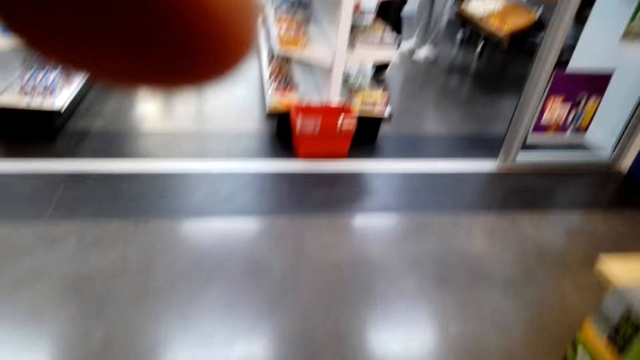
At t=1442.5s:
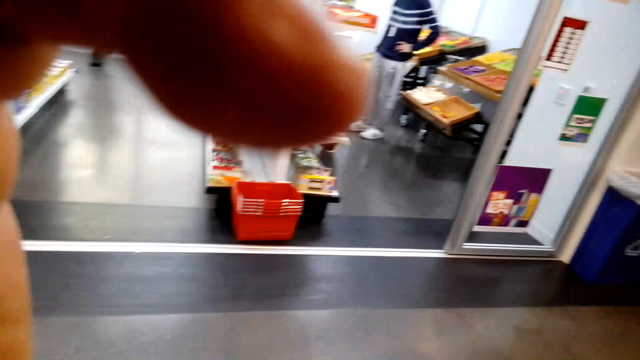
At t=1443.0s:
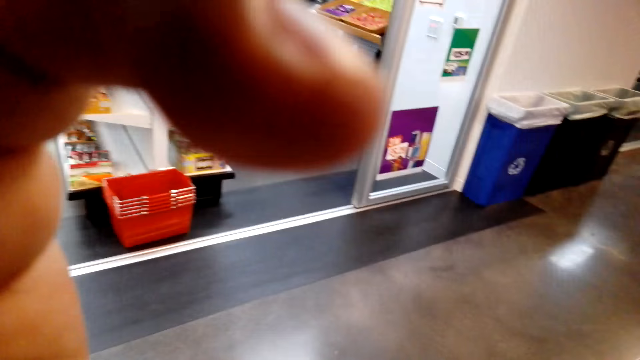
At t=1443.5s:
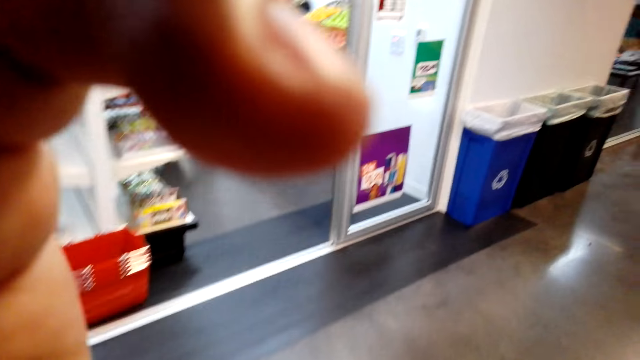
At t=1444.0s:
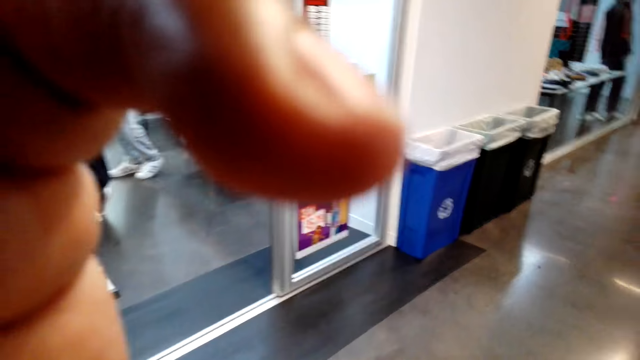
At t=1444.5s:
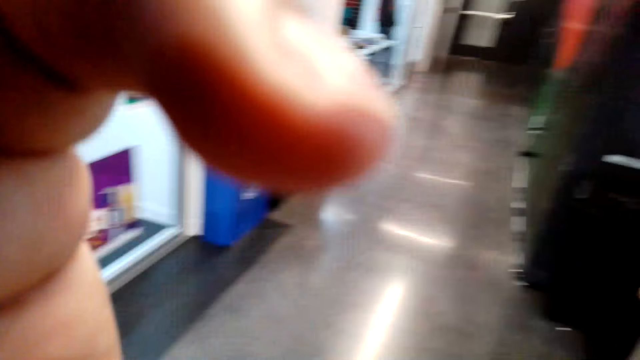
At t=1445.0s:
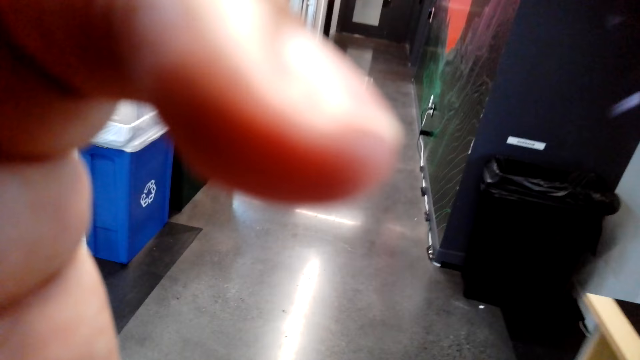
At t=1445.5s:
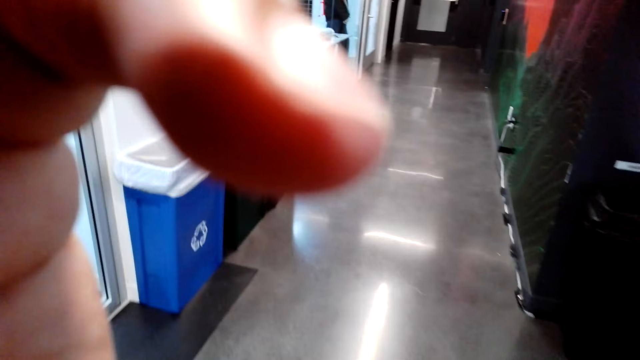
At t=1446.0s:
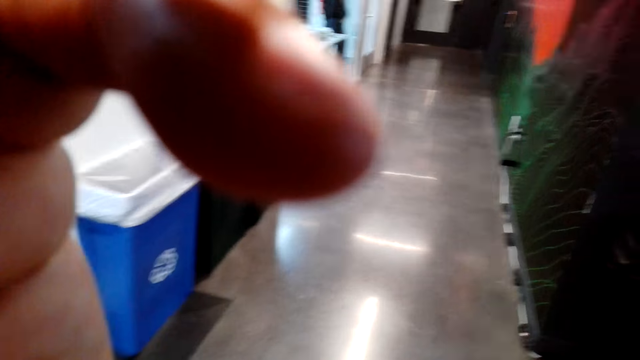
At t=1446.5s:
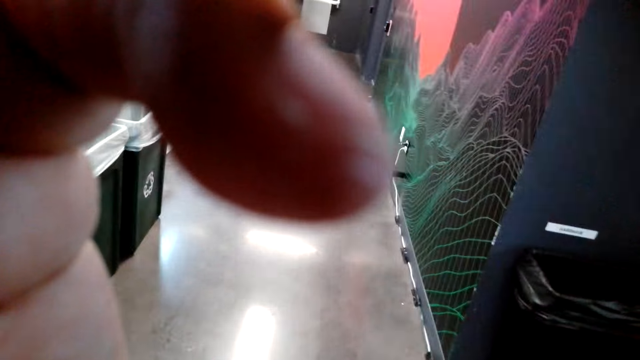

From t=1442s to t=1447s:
The camera wearer walks around the room in the mall.
